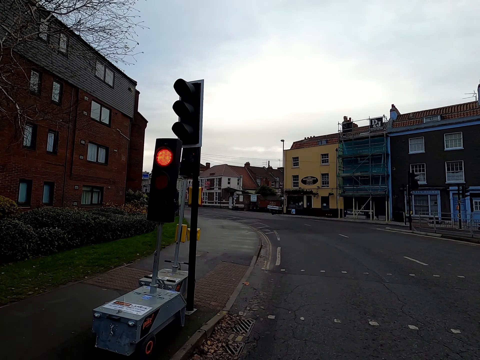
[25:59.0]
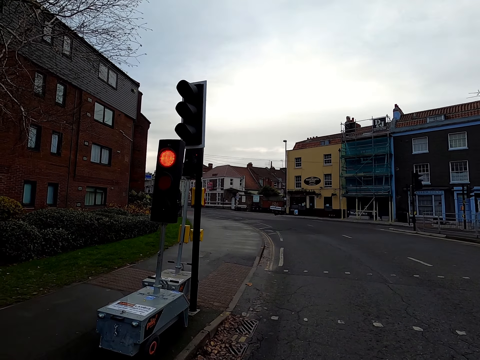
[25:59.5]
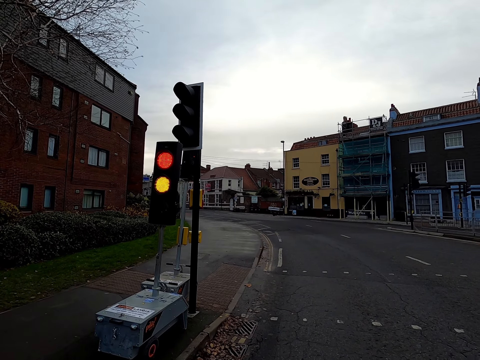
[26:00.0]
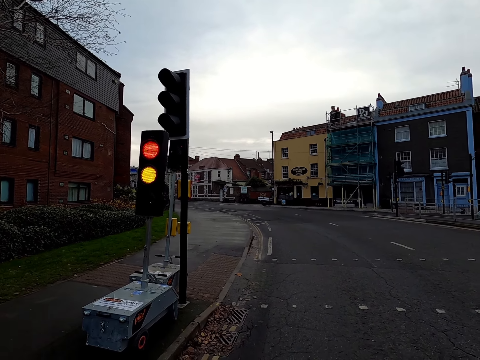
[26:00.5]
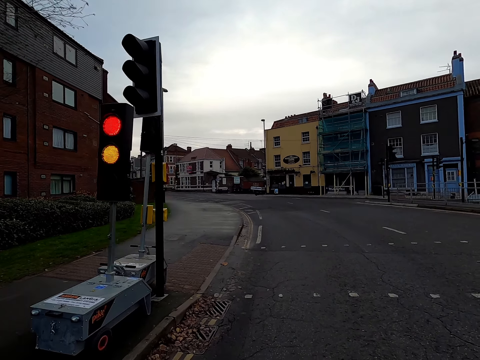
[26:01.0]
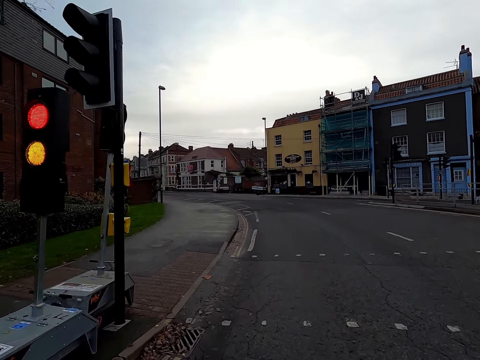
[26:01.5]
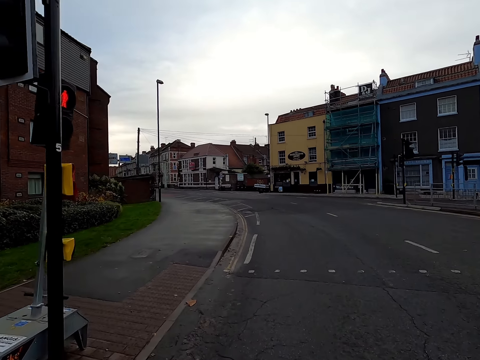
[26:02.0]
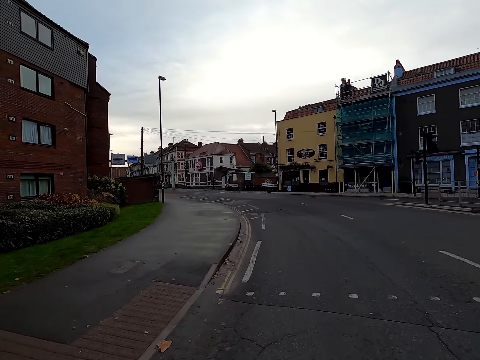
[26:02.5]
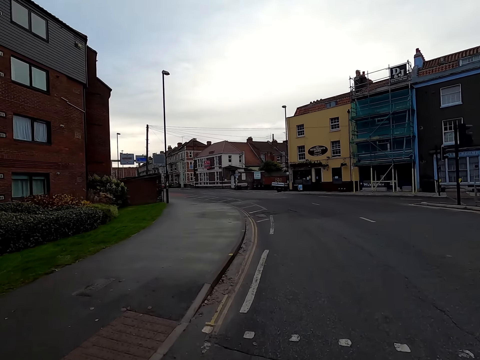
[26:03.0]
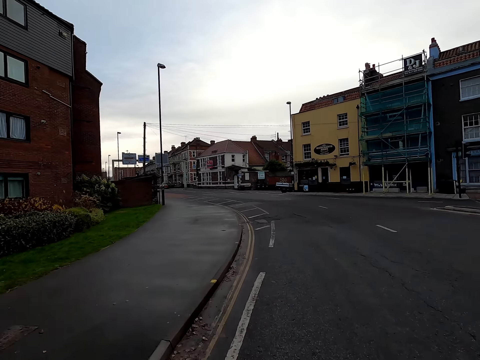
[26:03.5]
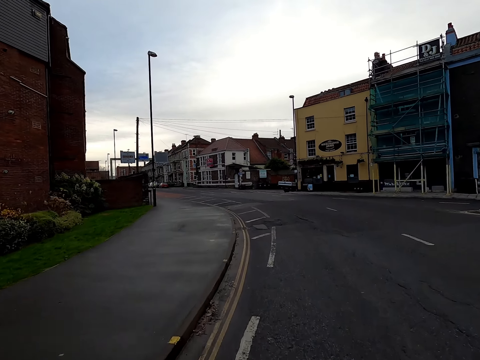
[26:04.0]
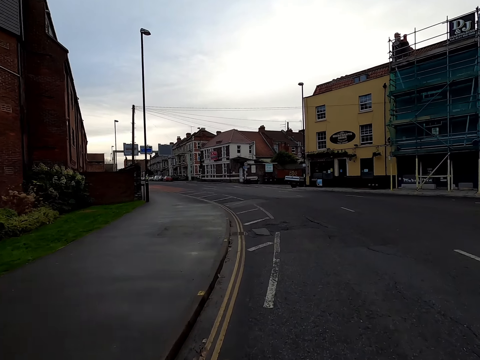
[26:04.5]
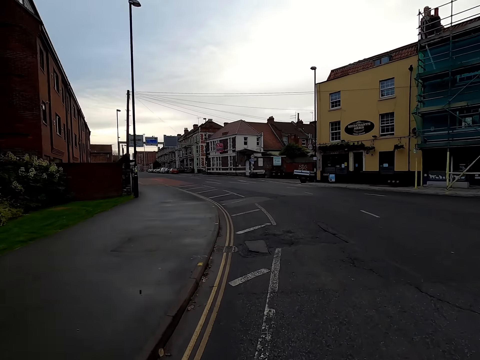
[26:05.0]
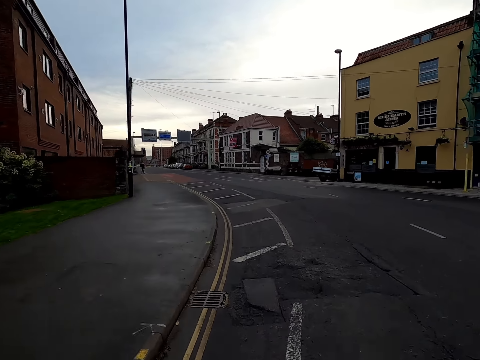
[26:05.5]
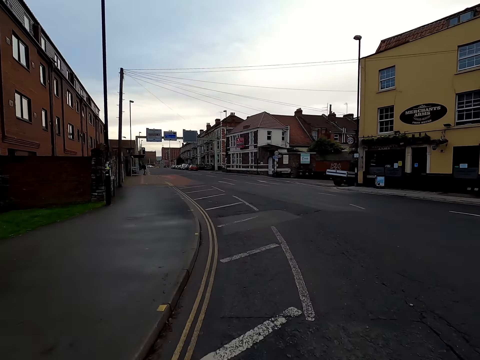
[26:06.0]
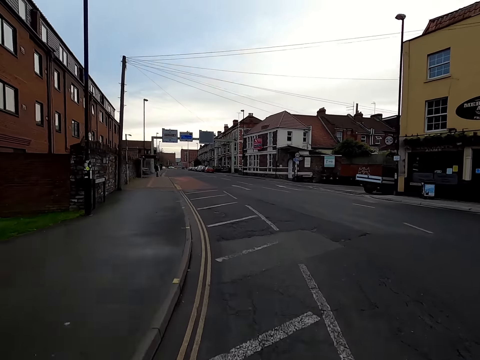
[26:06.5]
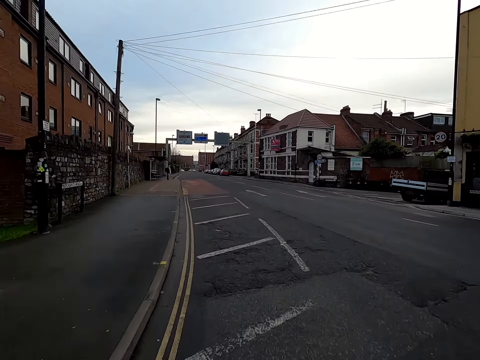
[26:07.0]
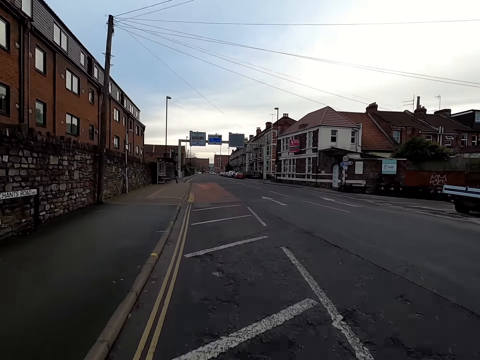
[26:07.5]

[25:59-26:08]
The camera wearer rides the bicycle on the road.

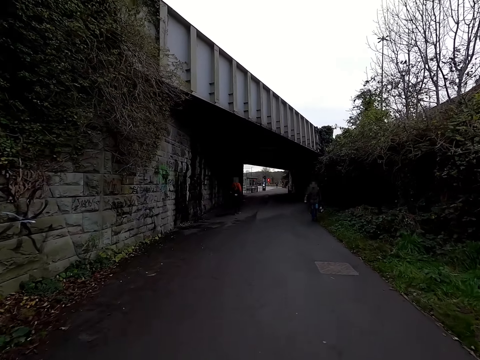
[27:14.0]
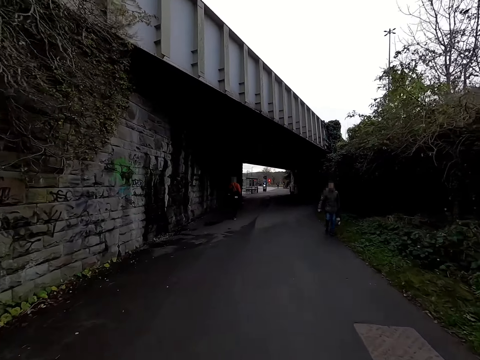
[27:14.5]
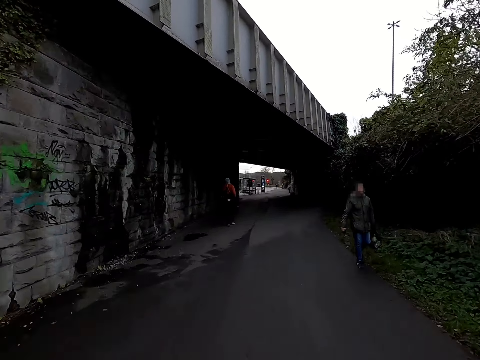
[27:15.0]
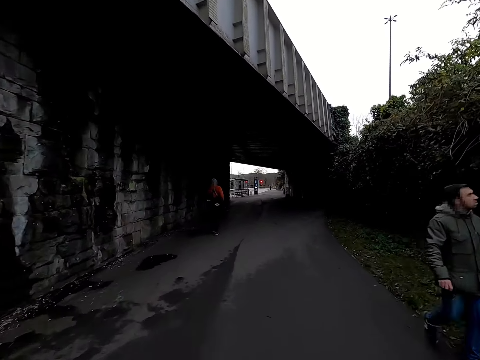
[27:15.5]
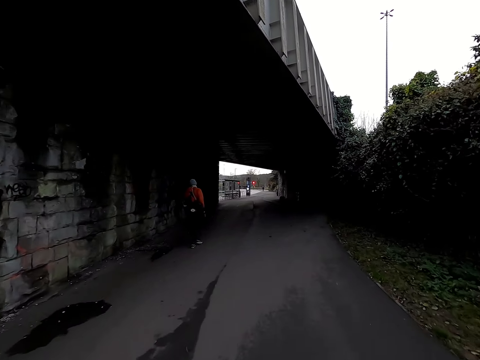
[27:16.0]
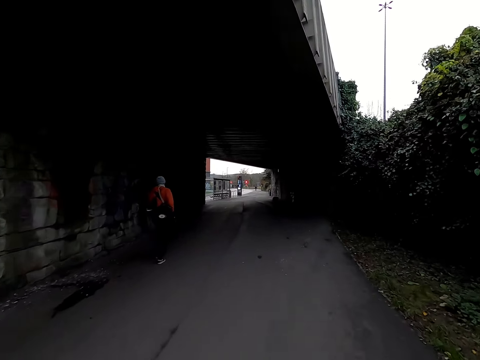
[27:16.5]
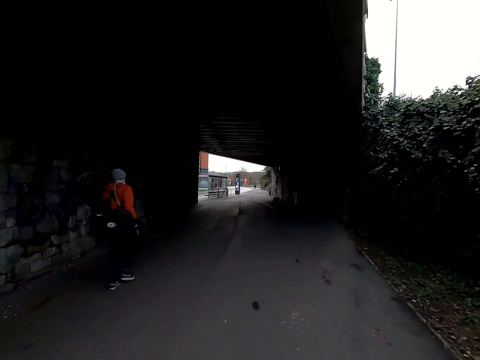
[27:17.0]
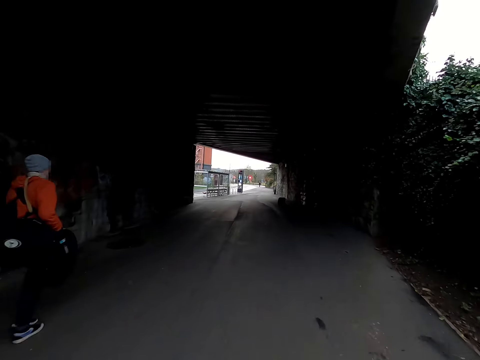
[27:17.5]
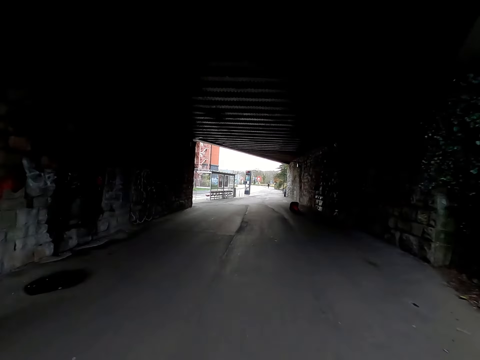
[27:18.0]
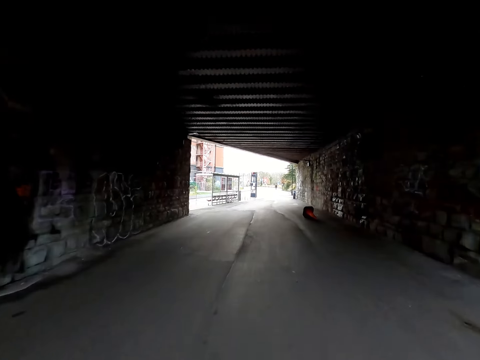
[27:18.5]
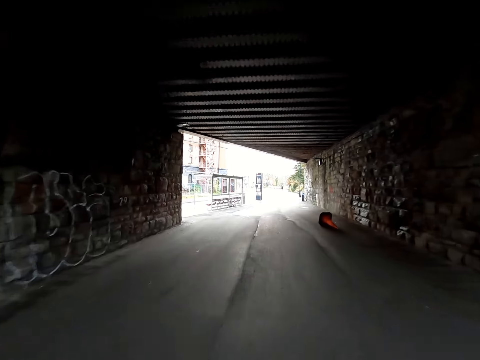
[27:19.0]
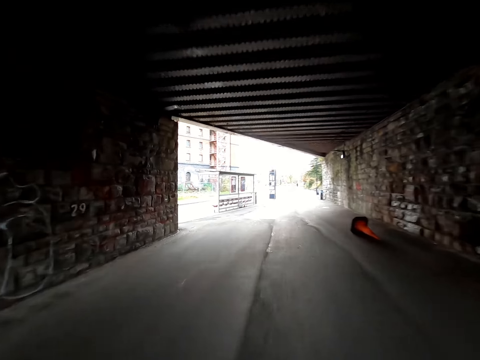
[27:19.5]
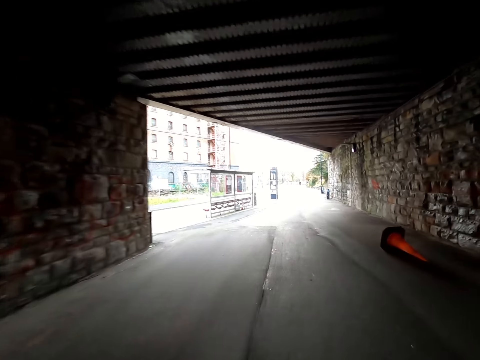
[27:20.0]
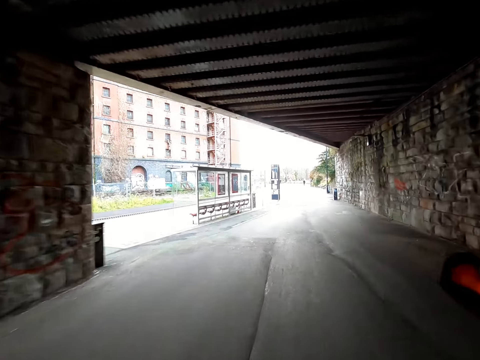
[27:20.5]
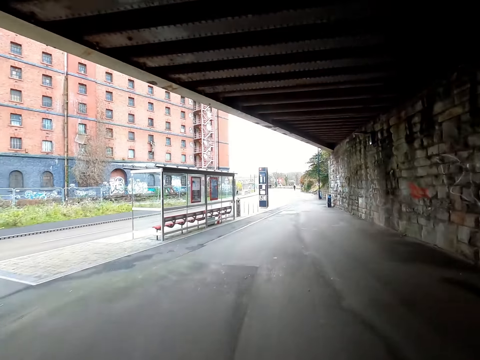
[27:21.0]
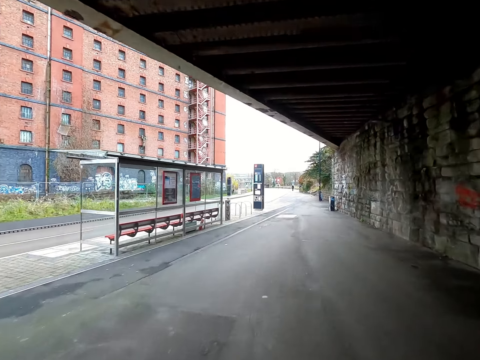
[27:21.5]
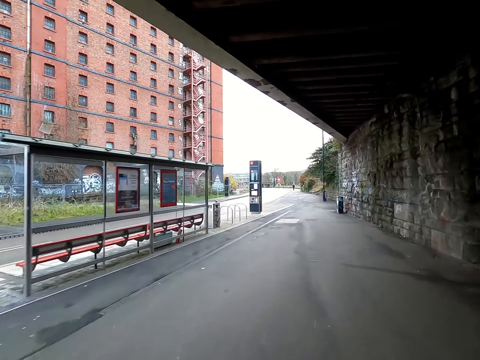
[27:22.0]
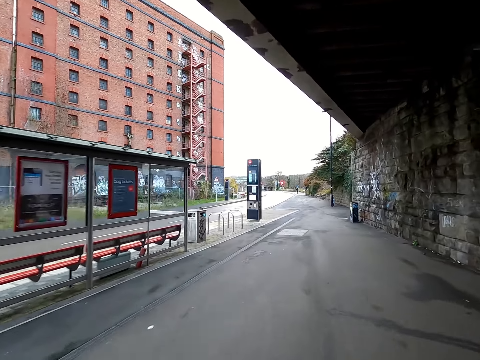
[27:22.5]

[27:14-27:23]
A man walks past the camera wearer. The camera wearer moves past another man.

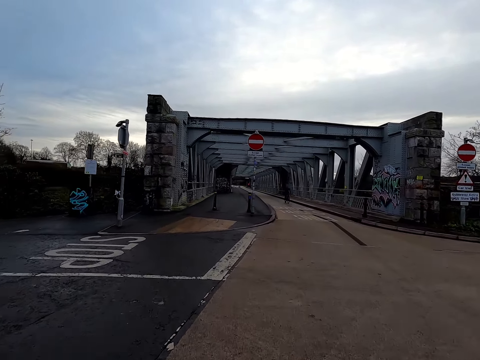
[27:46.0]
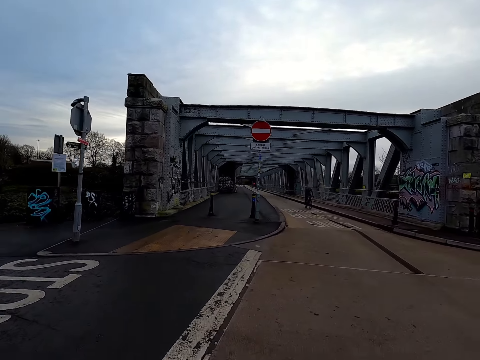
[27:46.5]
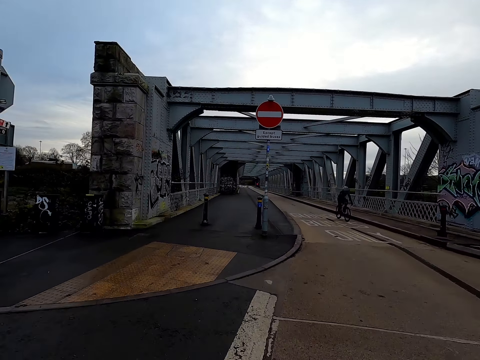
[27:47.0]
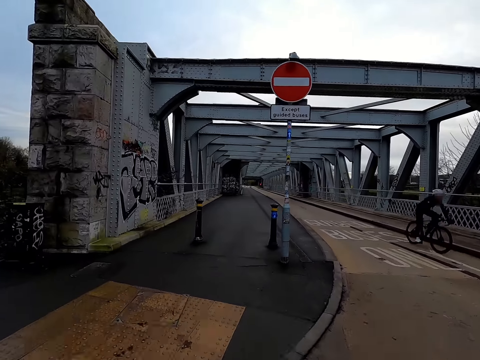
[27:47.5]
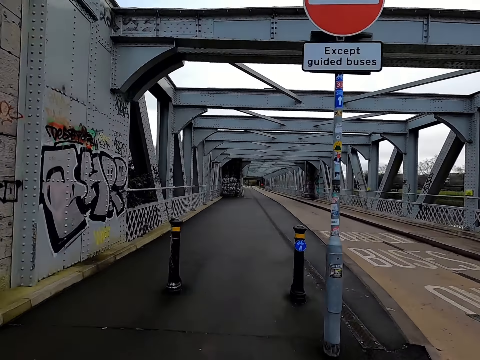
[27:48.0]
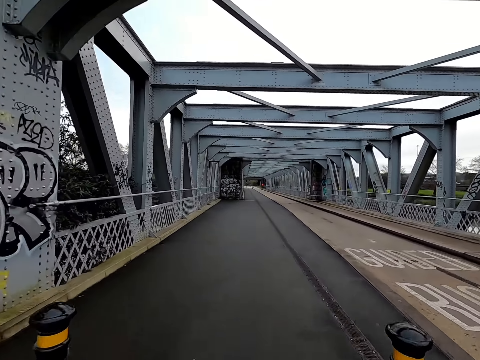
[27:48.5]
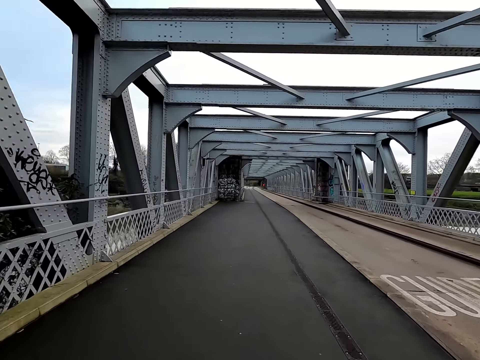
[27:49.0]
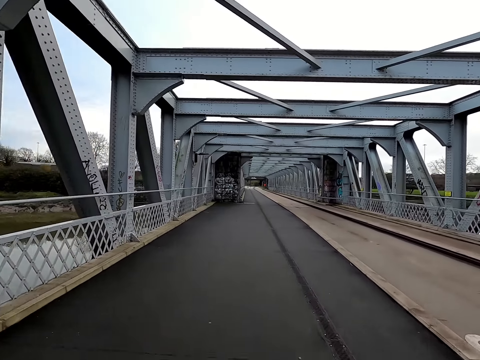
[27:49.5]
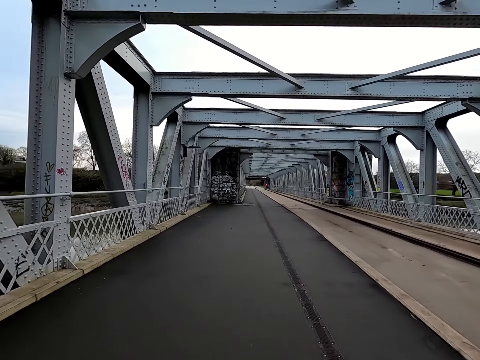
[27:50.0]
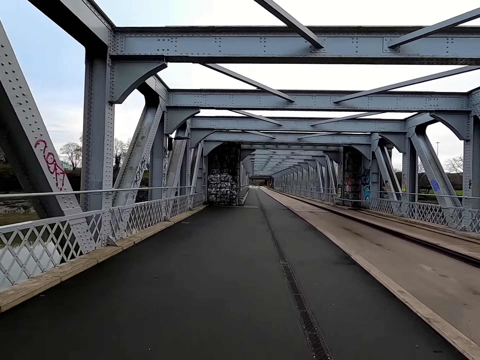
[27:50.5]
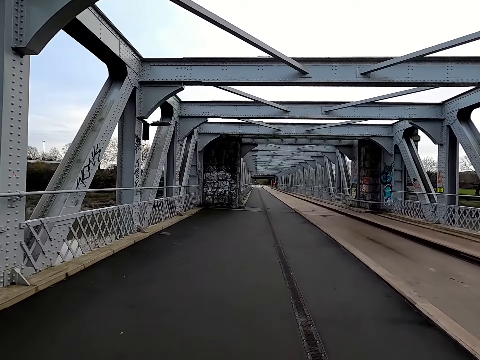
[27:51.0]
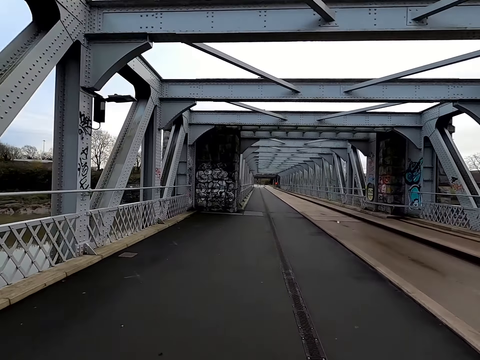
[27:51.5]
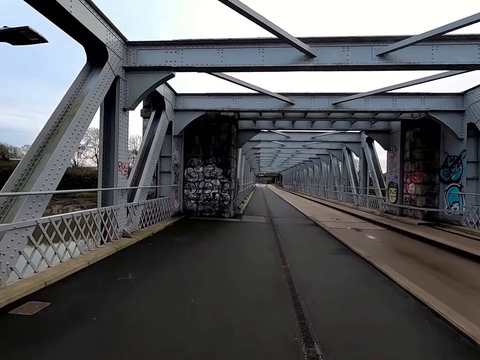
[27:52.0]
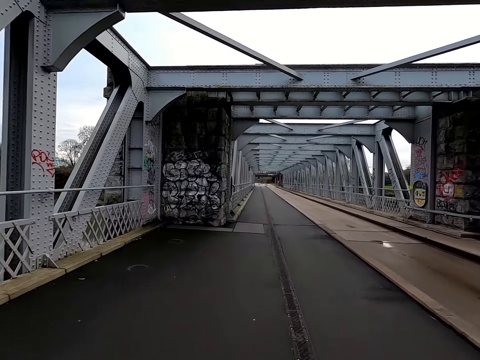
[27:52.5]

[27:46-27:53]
A man cycles past the camera wearer.

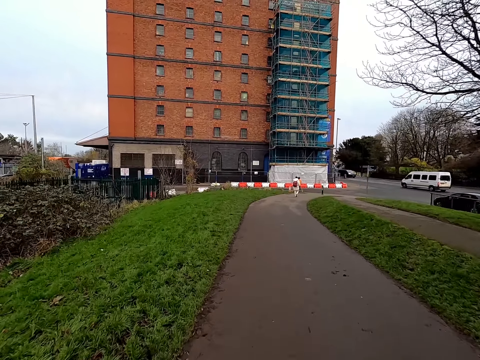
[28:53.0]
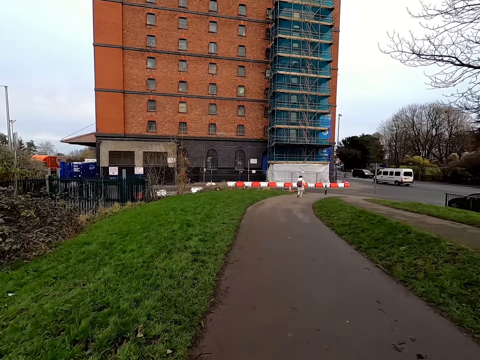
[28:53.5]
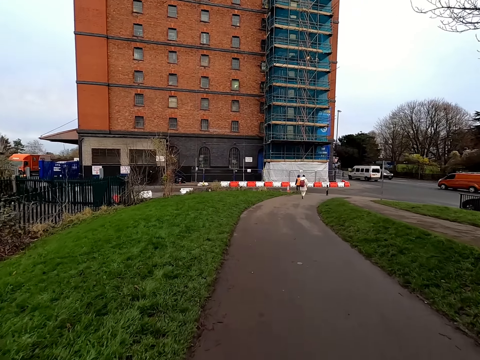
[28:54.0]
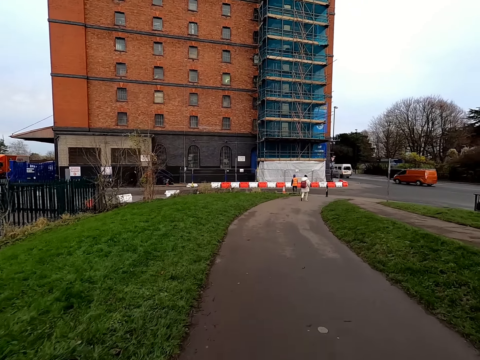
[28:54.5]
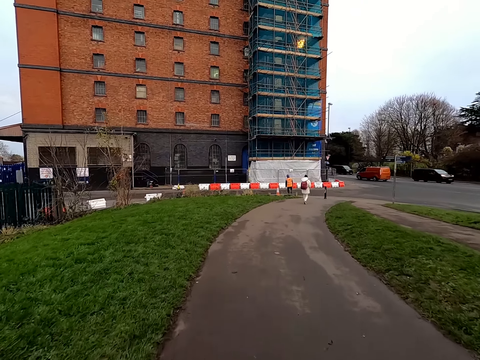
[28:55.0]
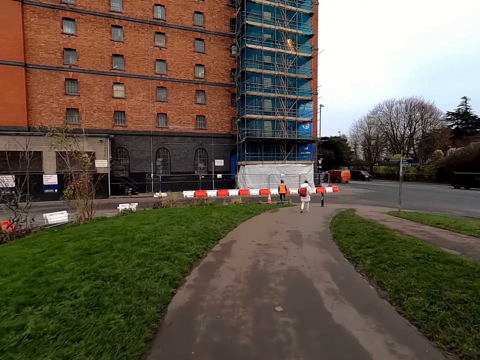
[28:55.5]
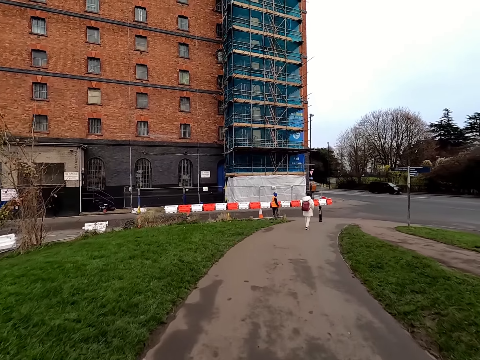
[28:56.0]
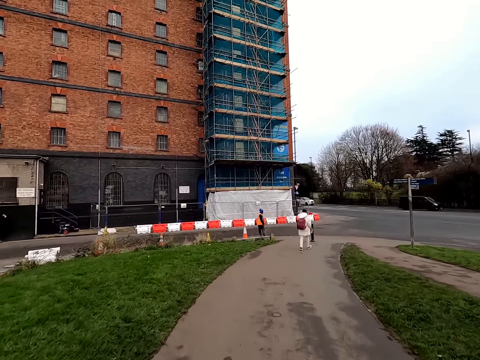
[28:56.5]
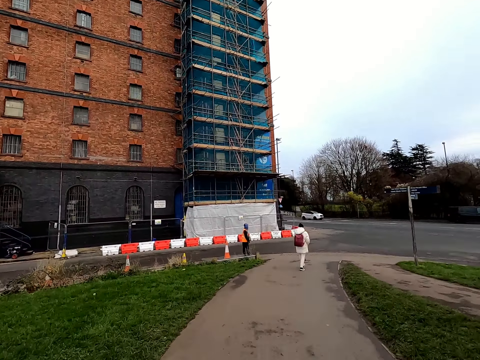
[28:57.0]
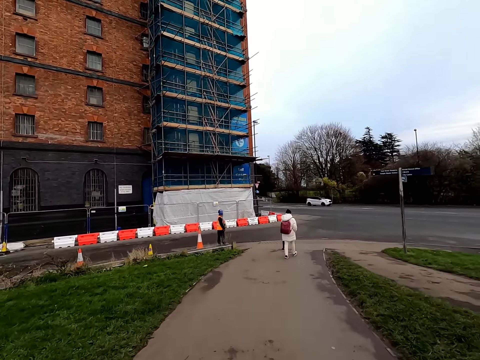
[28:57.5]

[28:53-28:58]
A woman walks in front of the camera wearer.
